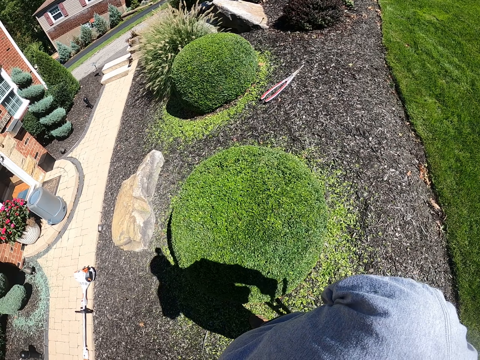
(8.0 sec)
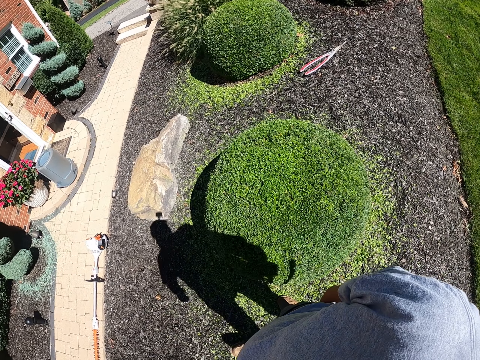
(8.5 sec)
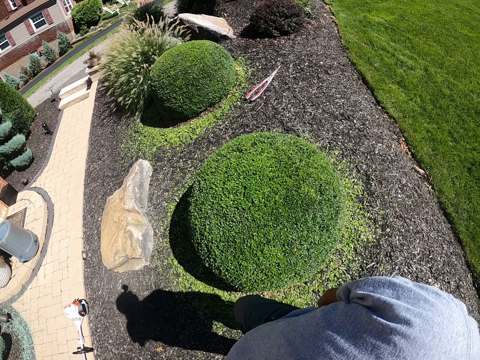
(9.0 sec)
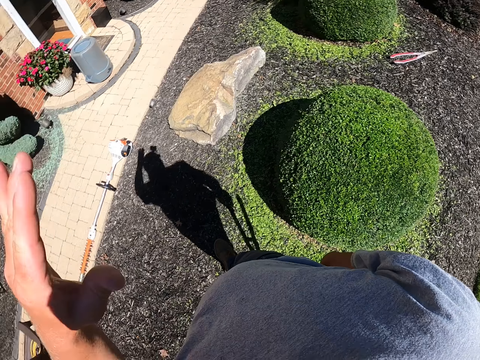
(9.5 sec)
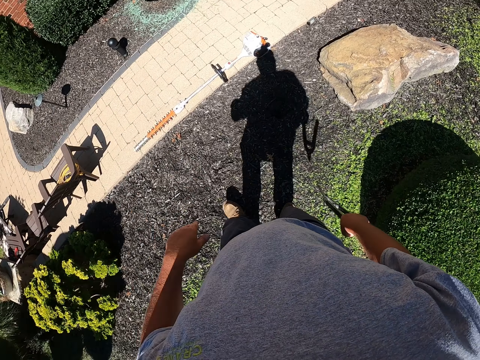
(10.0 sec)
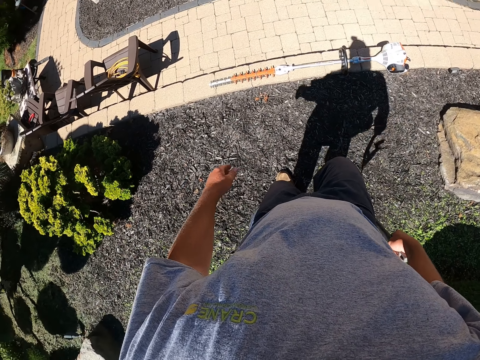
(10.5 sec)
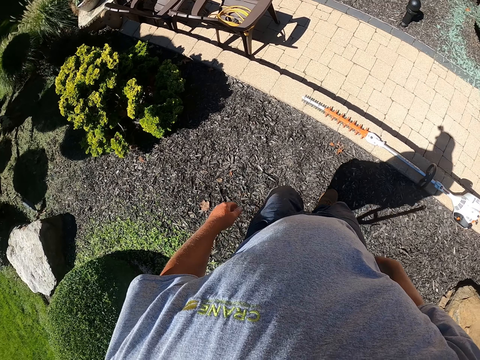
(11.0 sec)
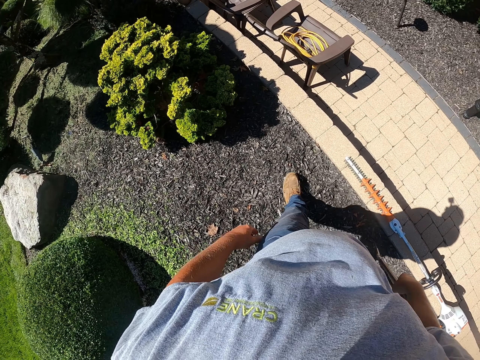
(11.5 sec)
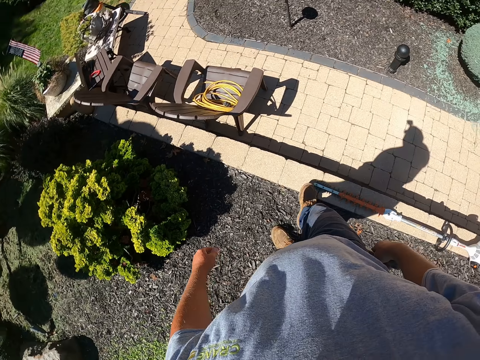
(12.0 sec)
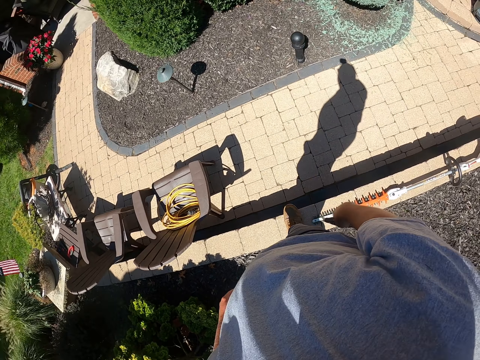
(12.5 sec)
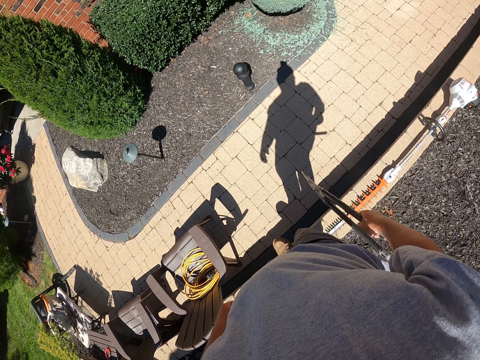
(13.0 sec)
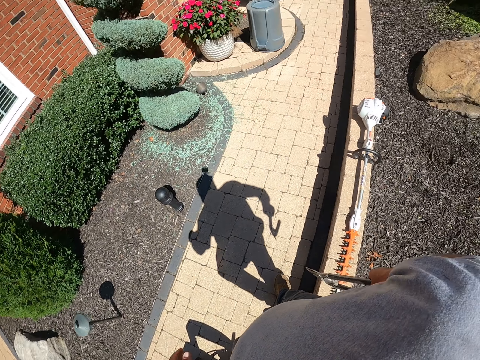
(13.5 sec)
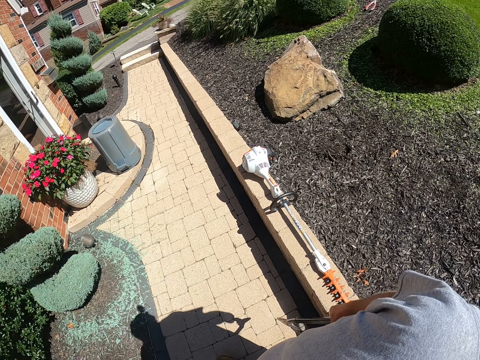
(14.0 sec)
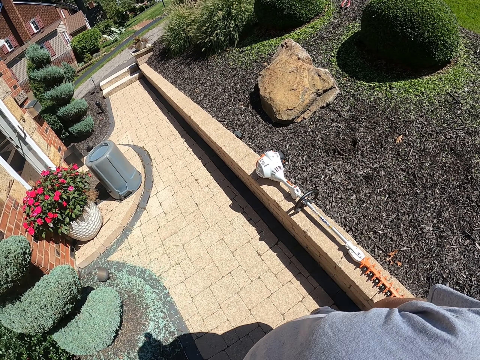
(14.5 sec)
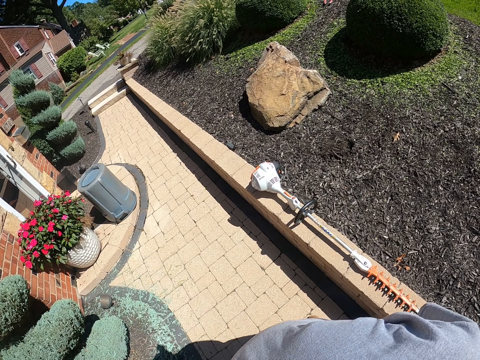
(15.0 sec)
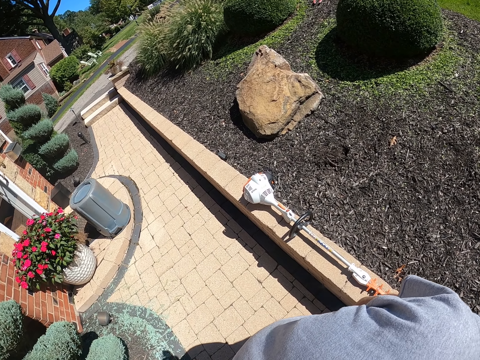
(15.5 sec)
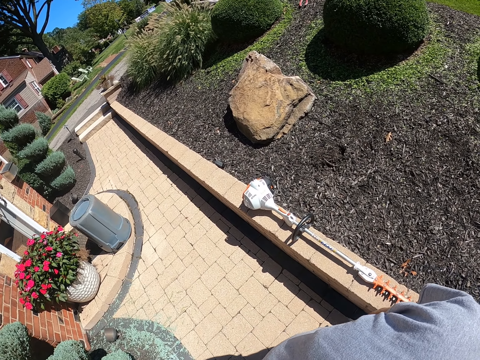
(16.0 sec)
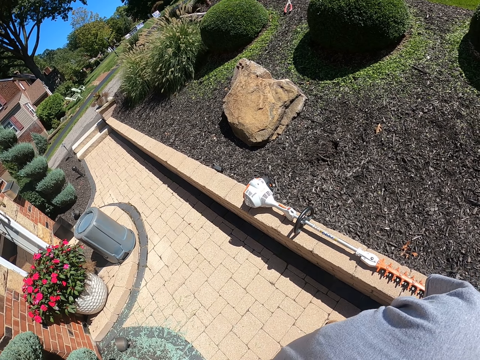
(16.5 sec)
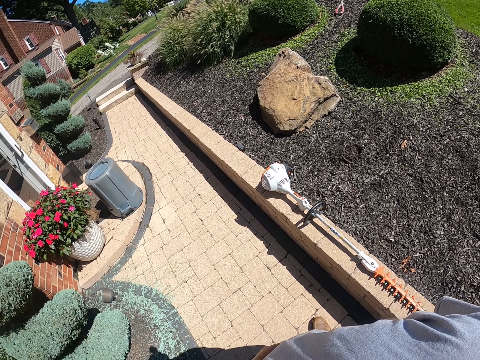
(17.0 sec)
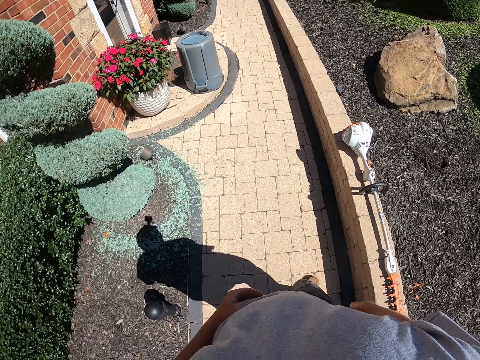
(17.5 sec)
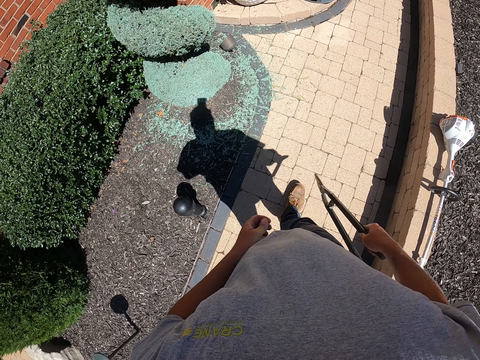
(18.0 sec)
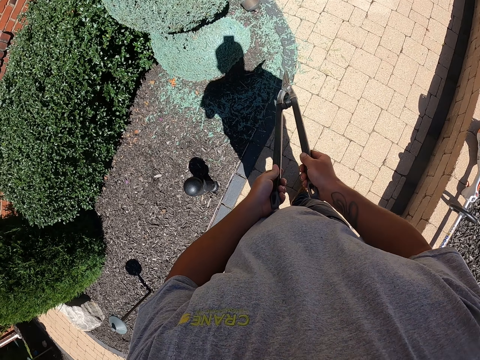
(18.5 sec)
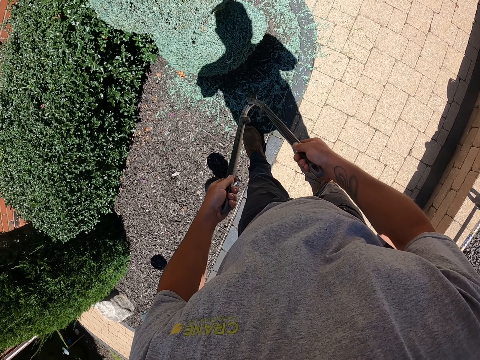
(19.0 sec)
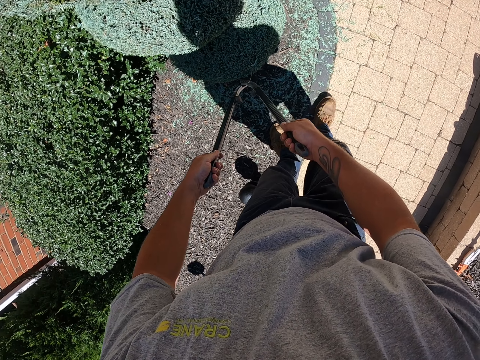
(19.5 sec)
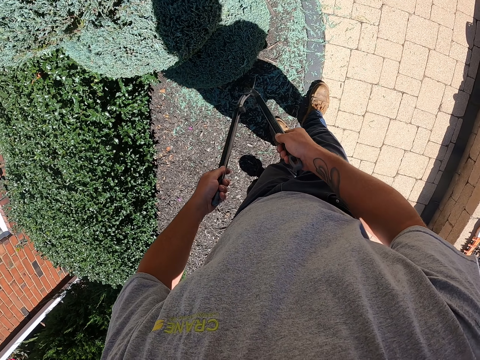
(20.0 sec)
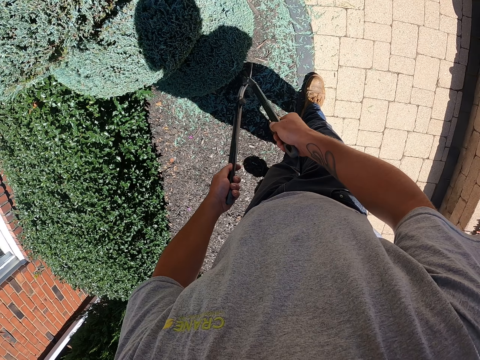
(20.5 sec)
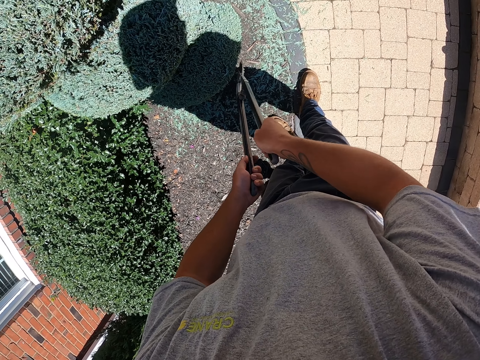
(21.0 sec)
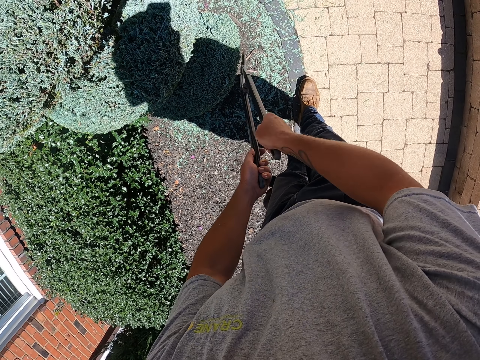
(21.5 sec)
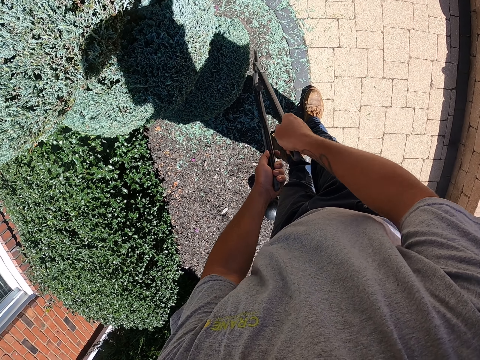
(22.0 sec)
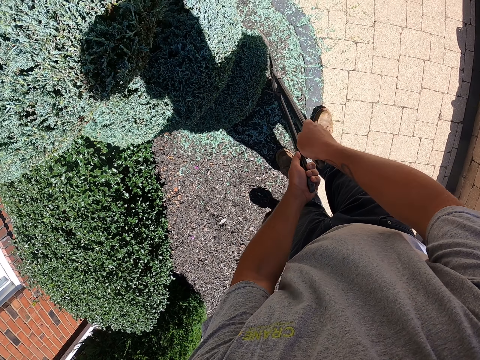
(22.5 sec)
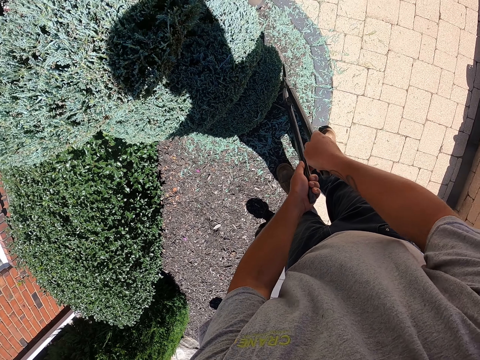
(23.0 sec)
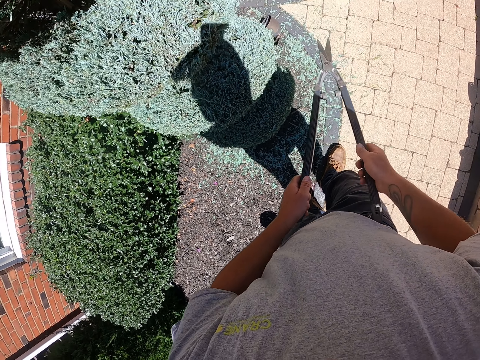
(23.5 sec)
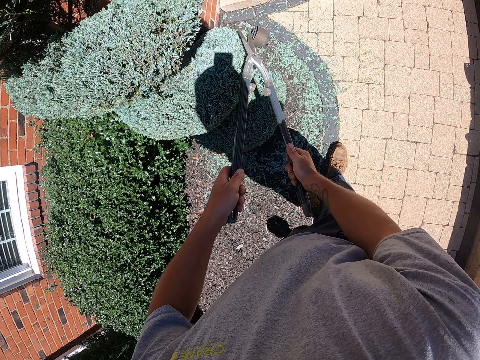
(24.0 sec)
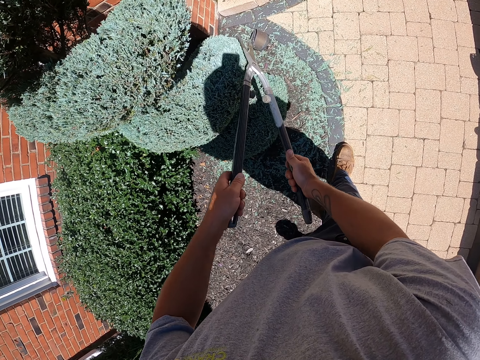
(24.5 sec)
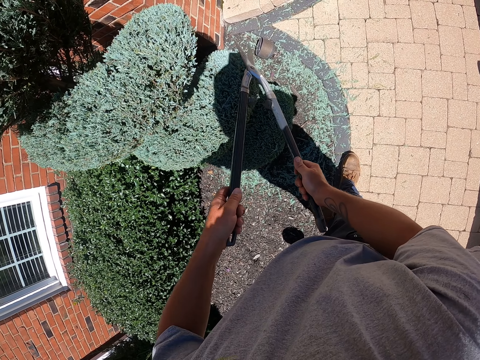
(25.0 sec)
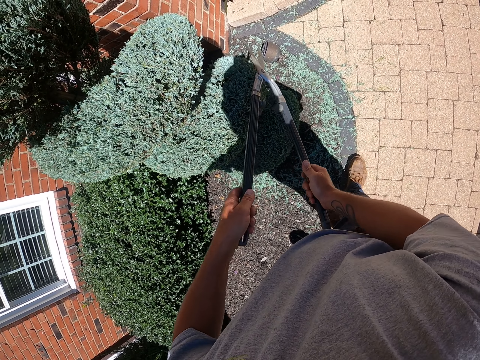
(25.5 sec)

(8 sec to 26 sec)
The camera wearer waves the hand. They walk around. They look around. They trim the flower using the lopper.

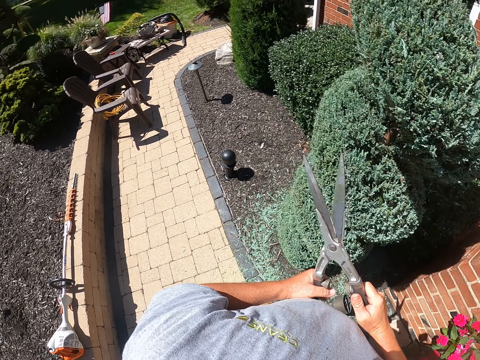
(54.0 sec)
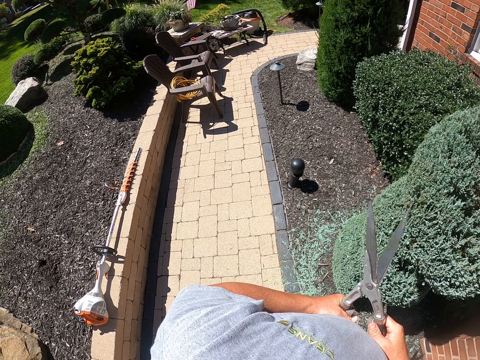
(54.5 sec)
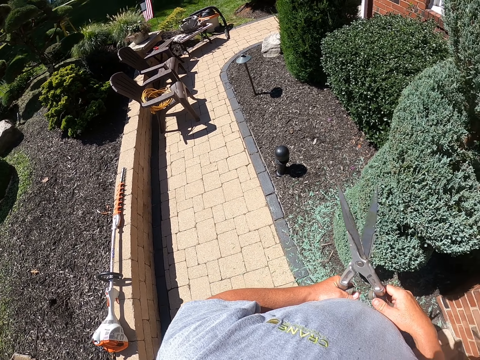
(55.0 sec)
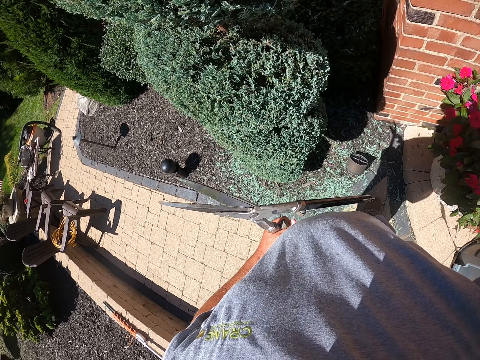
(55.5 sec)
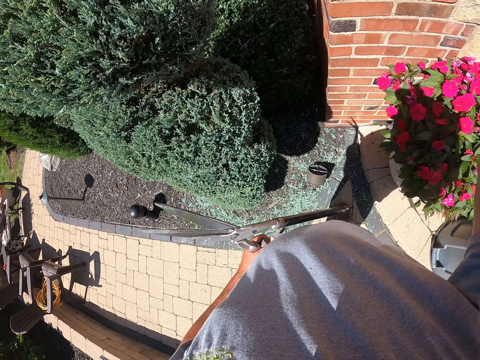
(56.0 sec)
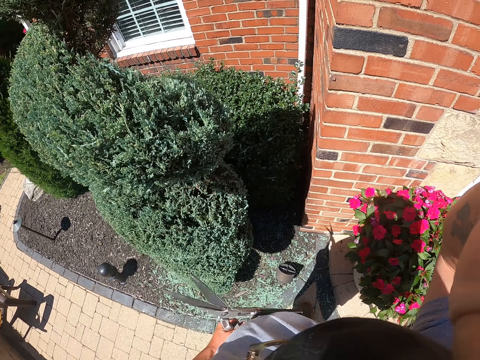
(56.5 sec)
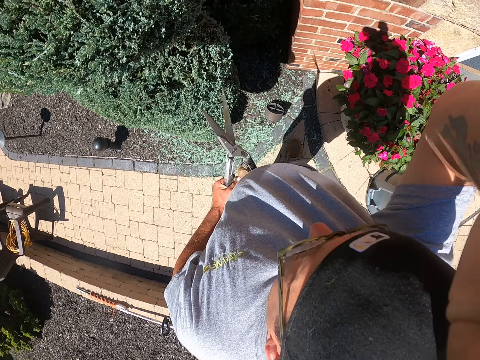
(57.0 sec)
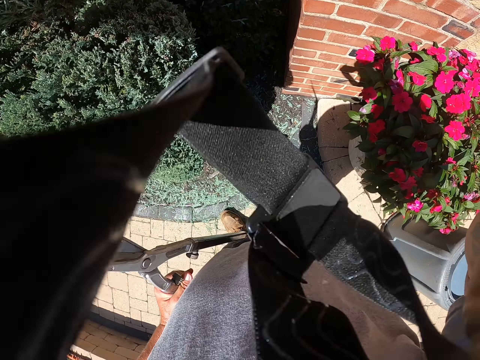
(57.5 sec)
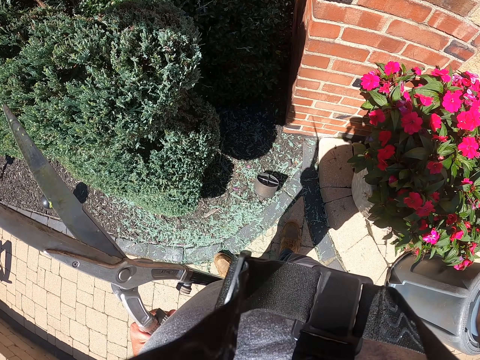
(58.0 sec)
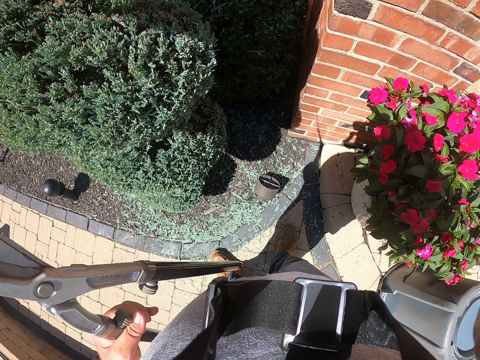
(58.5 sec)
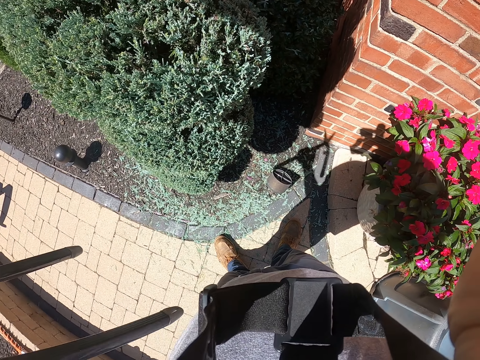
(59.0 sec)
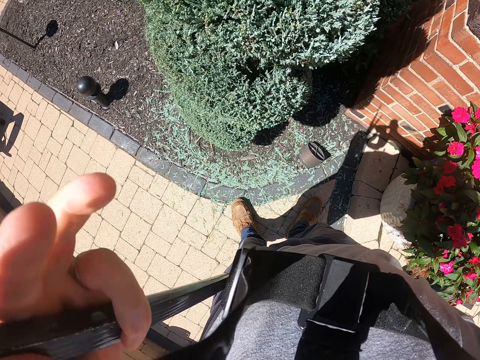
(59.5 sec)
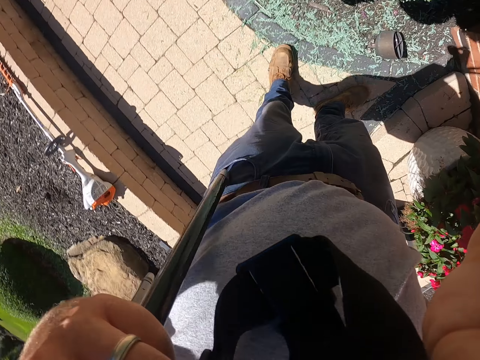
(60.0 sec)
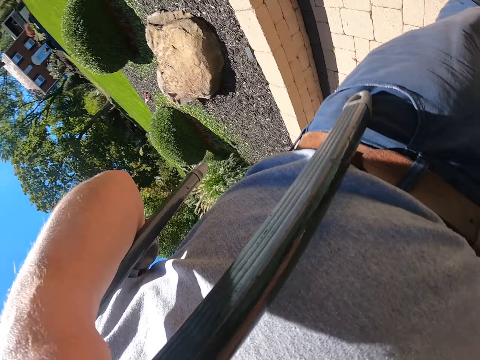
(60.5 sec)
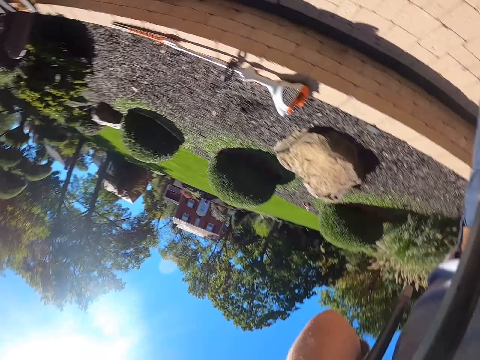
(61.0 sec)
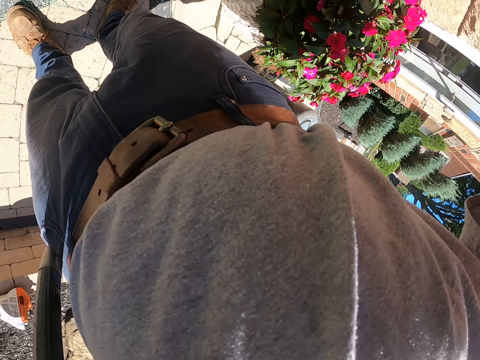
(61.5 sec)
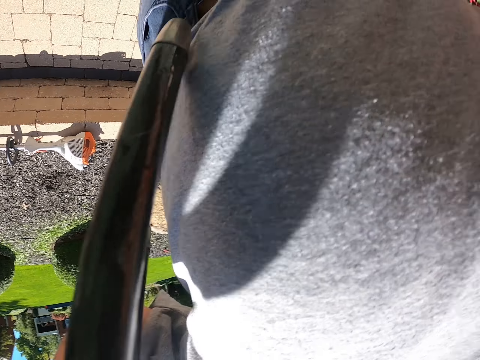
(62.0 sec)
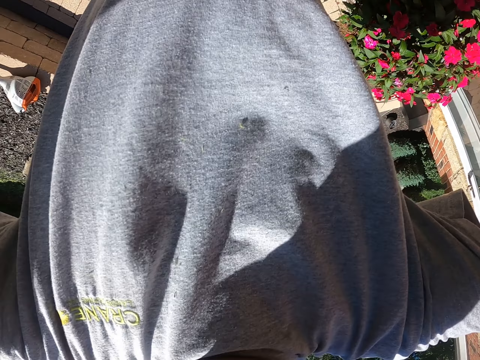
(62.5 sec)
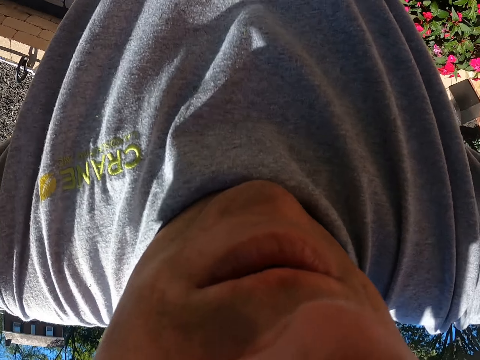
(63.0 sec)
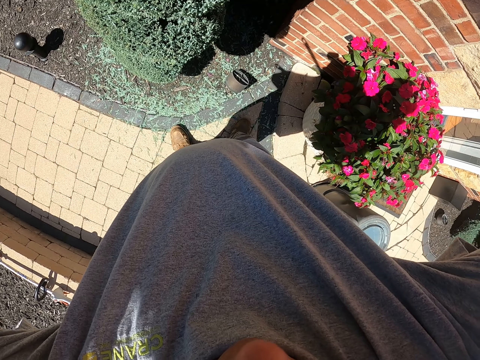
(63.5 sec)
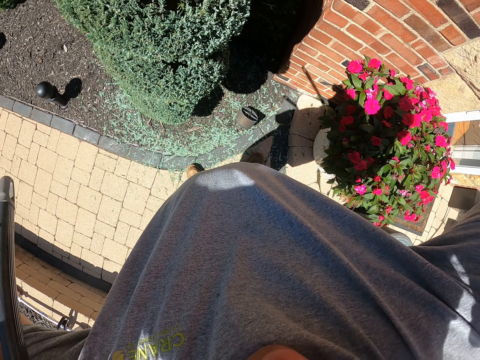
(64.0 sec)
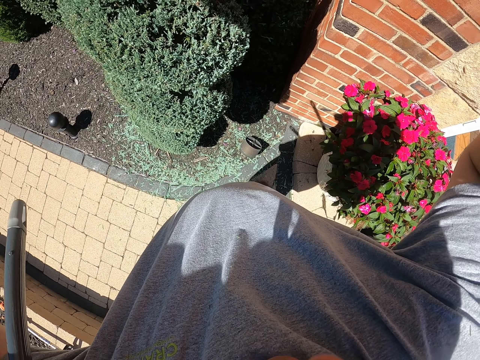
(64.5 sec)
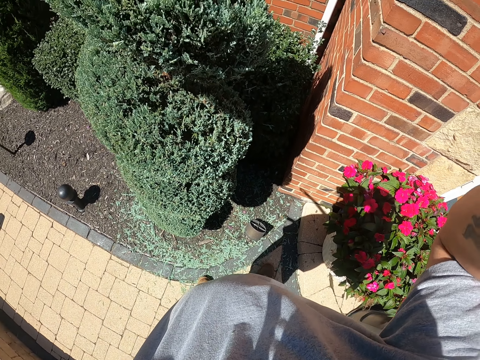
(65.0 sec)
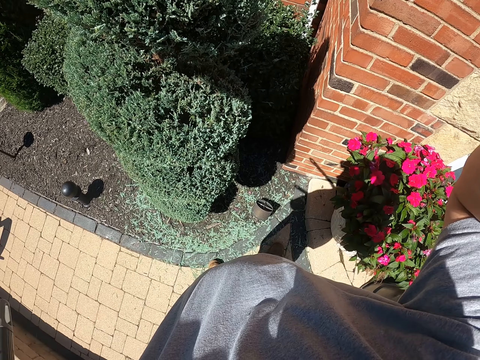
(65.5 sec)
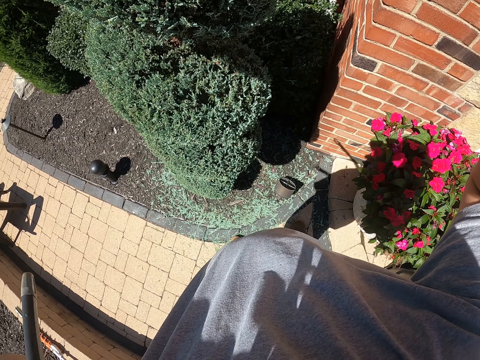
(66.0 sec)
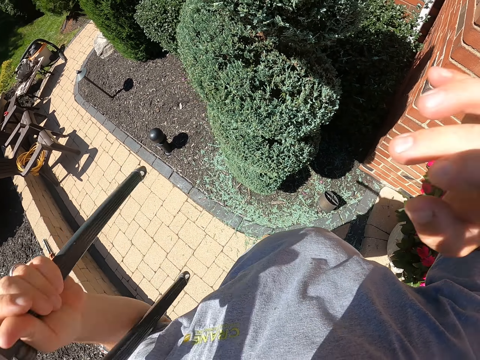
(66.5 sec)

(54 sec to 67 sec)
The camera wearer adjusts the camera. He removes the camera from his head. He wears the camera on his head.
